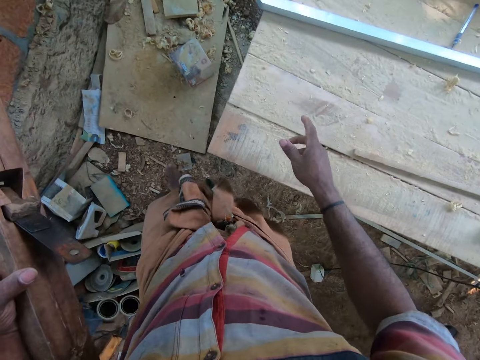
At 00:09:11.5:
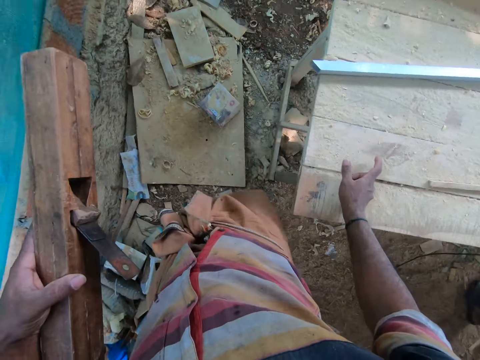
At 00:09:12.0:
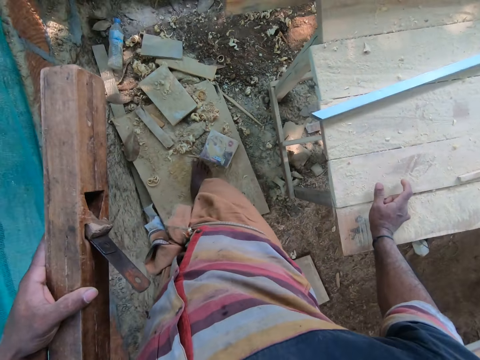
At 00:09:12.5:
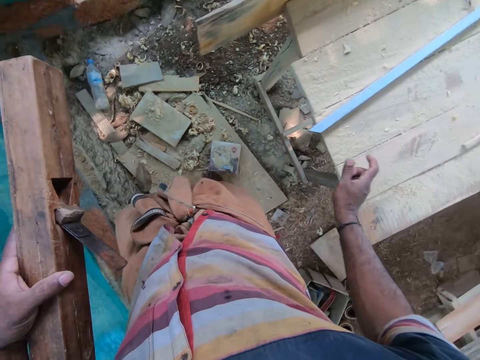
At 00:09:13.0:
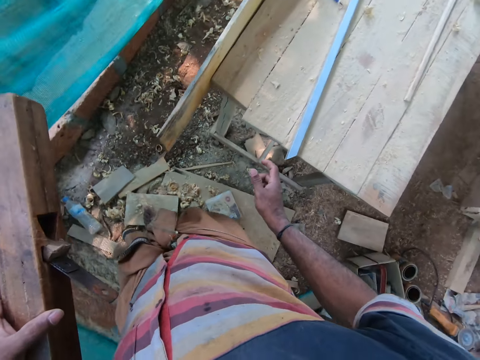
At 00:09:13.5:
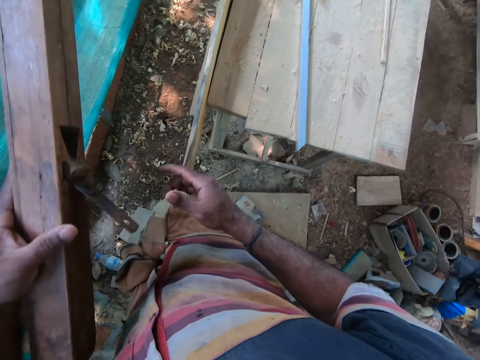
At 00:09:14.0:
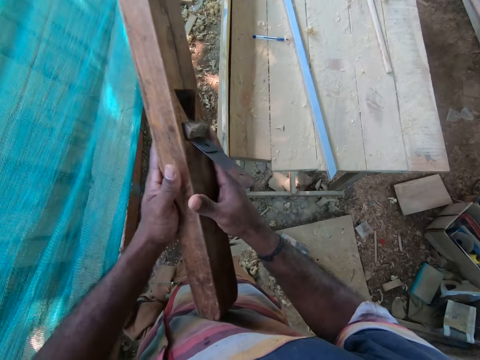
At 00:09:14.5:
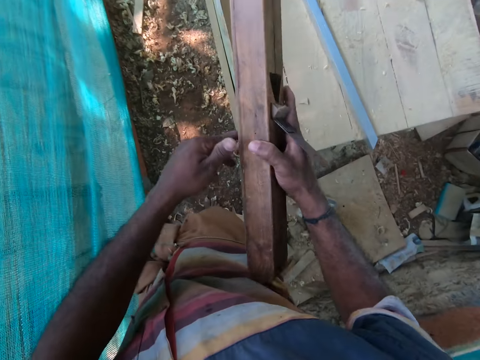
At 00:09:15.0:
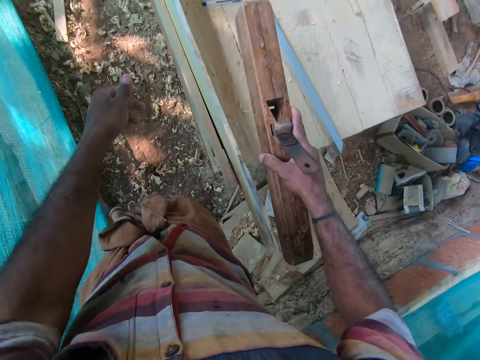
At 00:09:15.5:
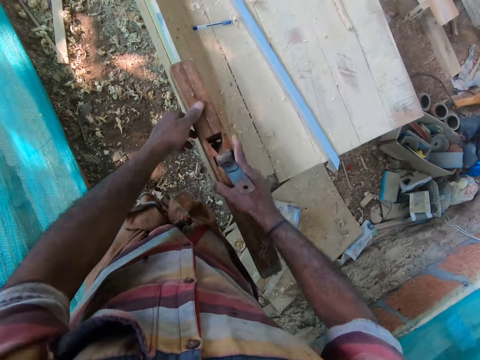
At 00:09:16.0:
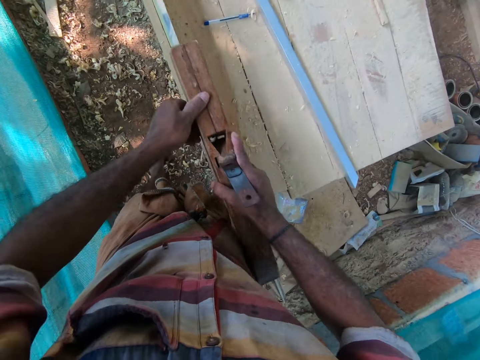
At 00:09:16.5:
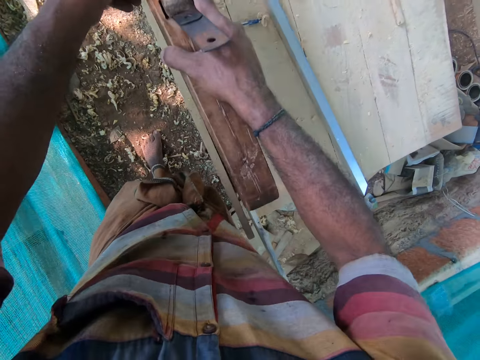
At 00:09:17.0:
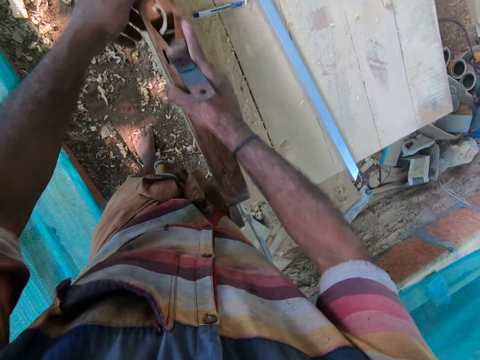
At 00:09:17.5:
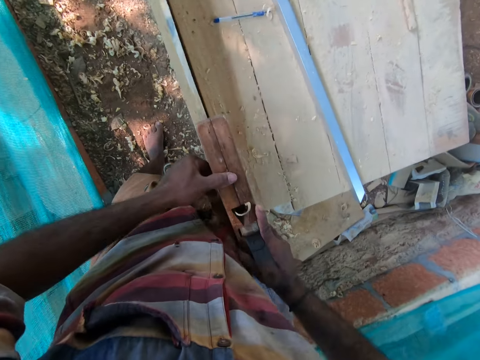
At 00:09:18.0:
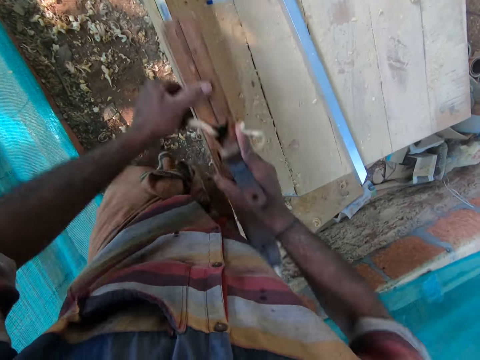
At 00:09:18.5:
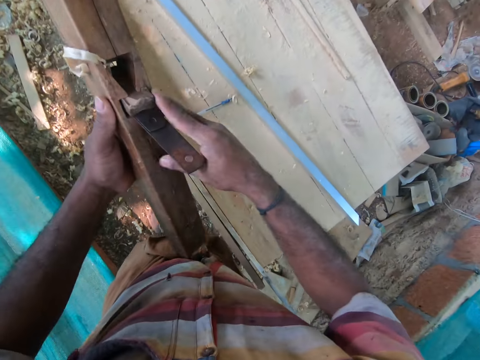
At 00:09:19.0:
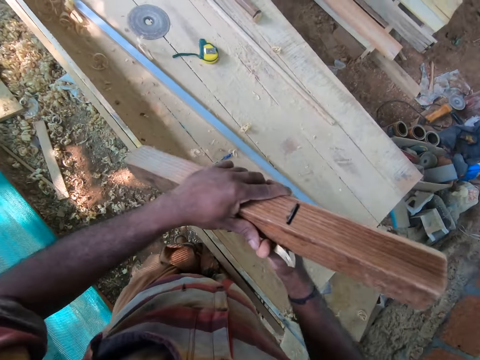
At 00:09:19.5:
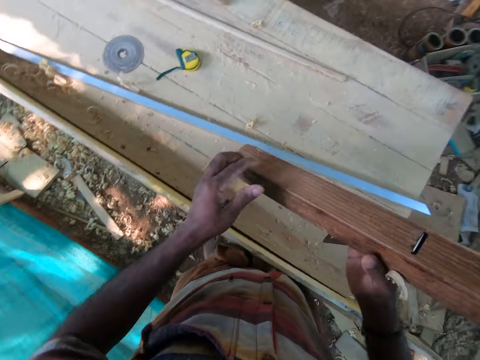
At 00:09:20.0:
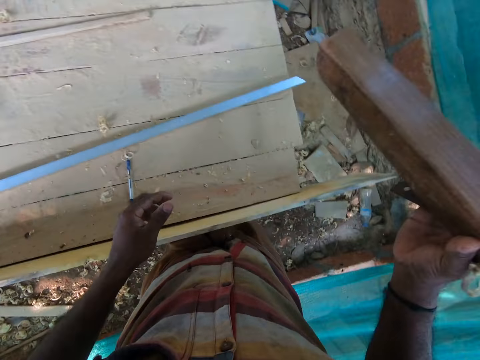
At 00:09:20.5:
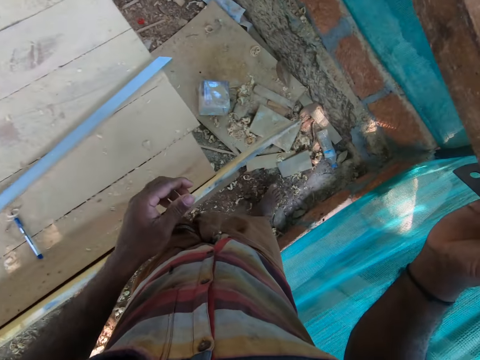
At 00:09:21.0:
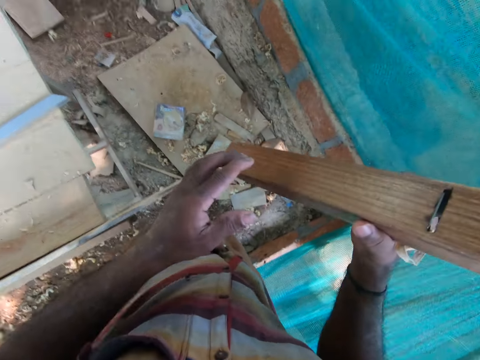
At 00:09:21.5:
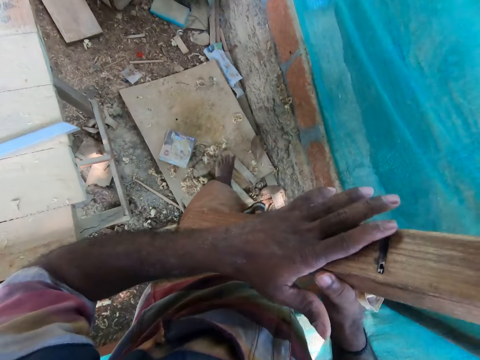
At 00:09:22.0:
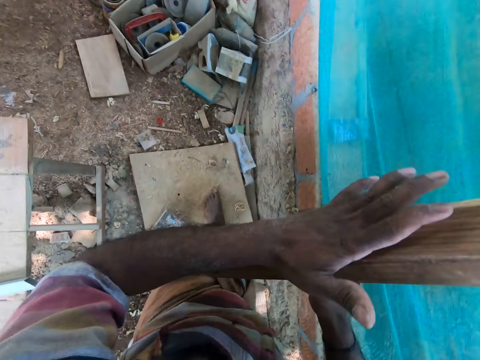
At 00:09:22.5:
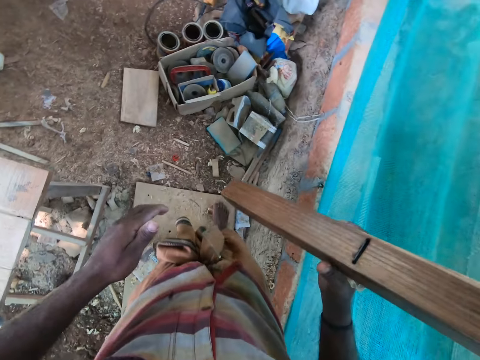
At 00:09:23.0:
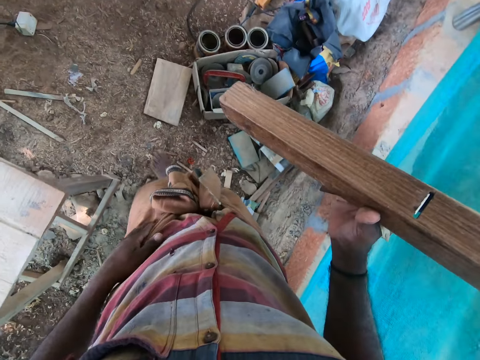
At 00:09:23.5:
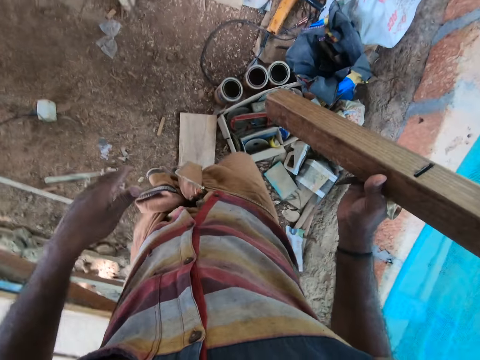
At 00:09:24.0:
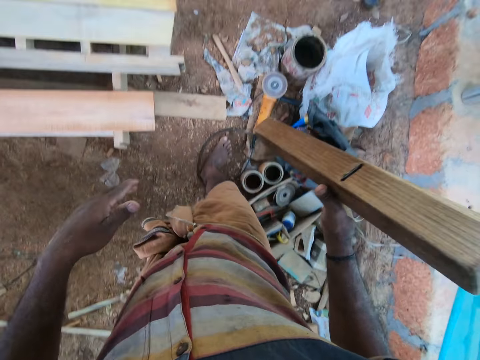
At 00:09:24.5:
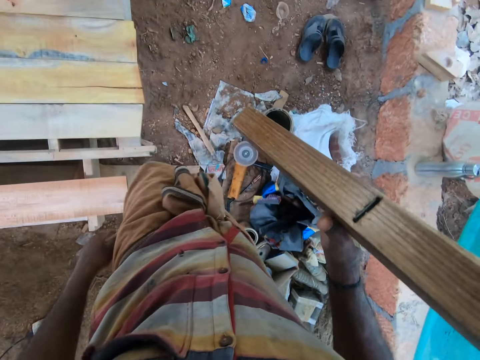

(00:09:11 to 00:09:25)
The camera wearer talks to a man. He places his right hand on the table. The man talks to the camera wearer. The camera wearer holds the piece of wood in his left hand with his right hand. He smoothens a plank on the table with the jack plane in both hands. He holds the jack plane with his left hand. He passes the jack plane from his left hand to his right hand. He walks beside the table and talks to another man. He rubs the jack plane in his right hand with his left hand. The other man responds to the camera wearer.

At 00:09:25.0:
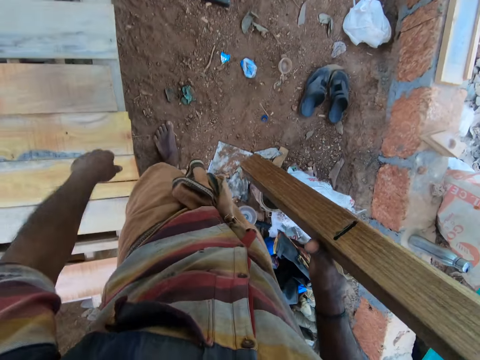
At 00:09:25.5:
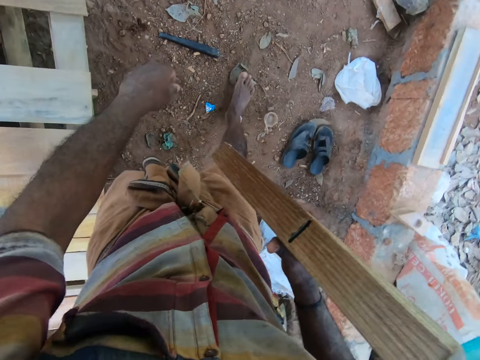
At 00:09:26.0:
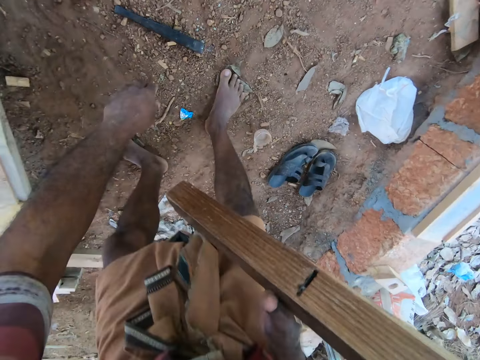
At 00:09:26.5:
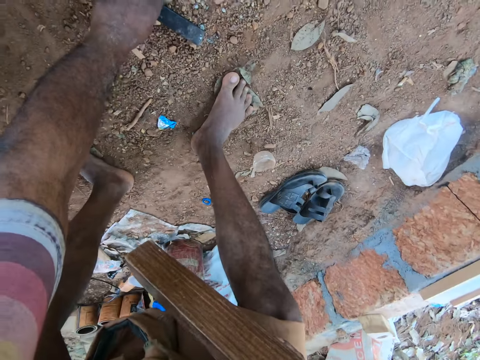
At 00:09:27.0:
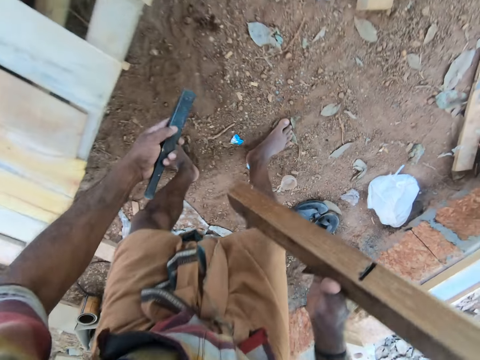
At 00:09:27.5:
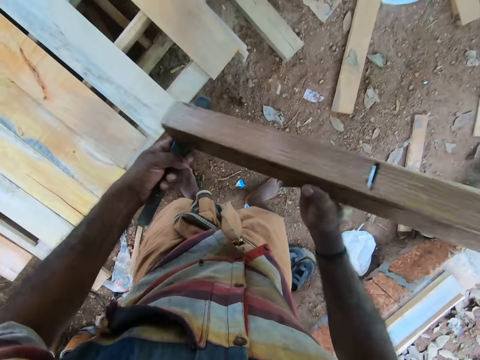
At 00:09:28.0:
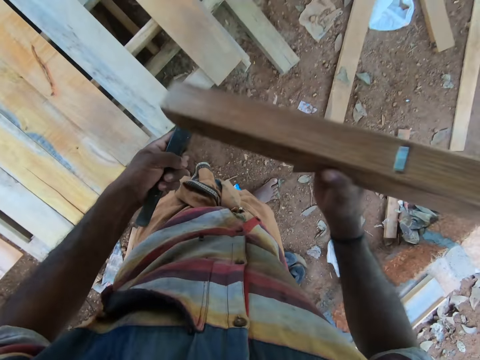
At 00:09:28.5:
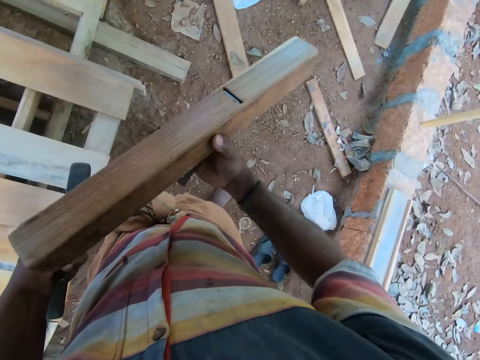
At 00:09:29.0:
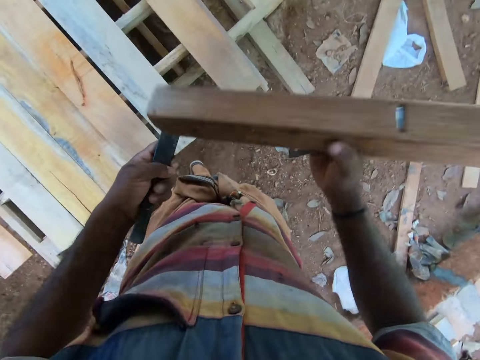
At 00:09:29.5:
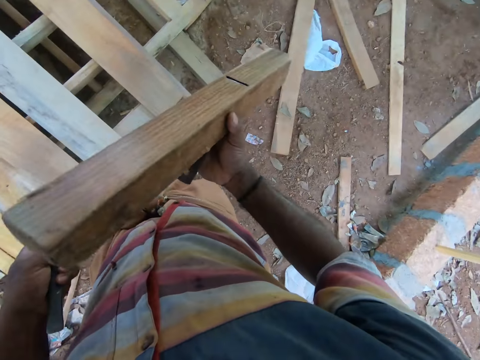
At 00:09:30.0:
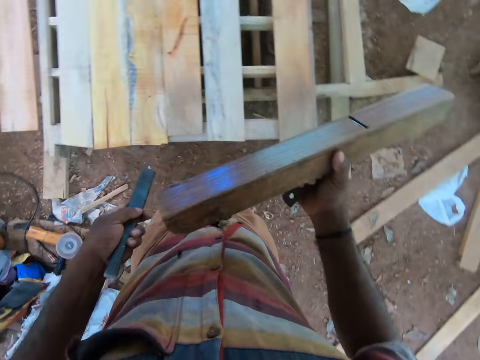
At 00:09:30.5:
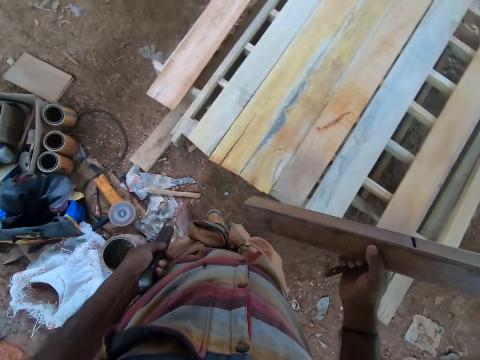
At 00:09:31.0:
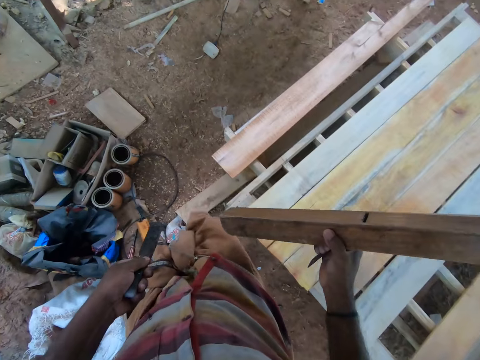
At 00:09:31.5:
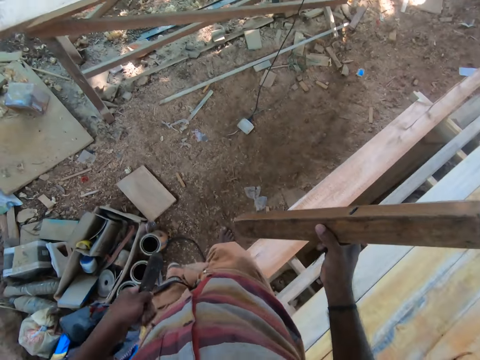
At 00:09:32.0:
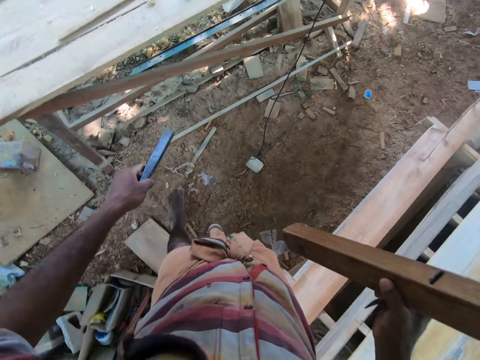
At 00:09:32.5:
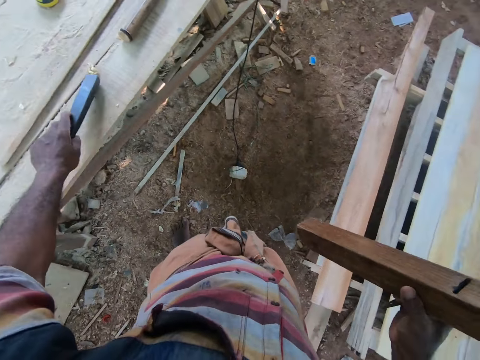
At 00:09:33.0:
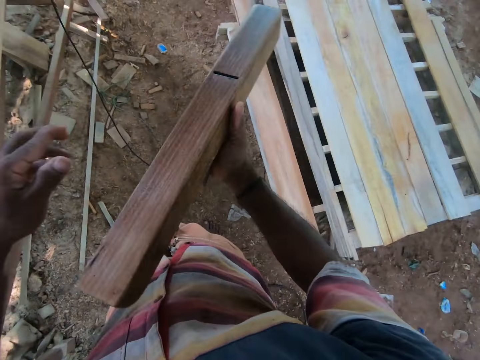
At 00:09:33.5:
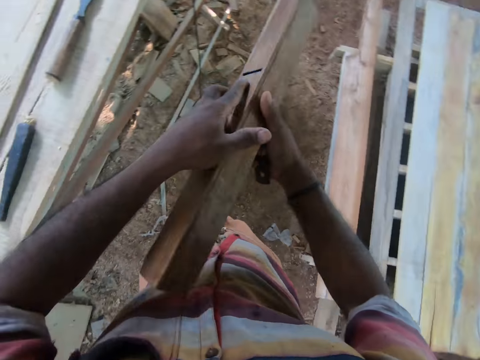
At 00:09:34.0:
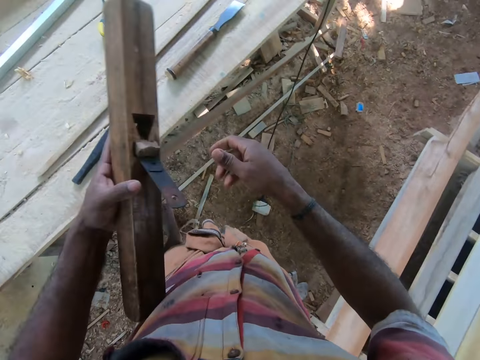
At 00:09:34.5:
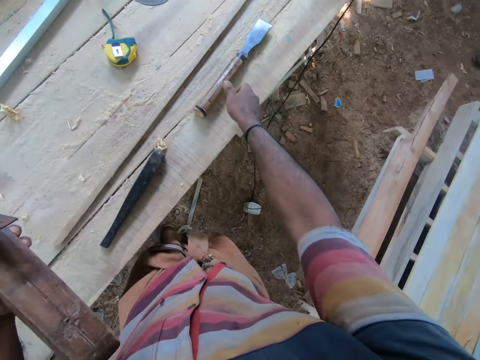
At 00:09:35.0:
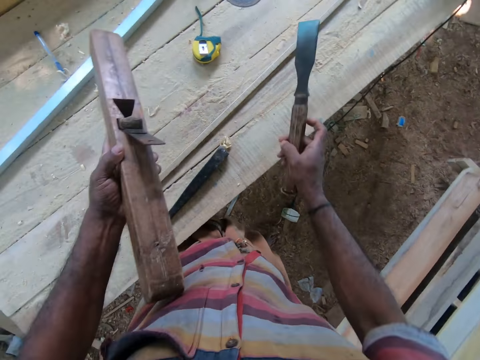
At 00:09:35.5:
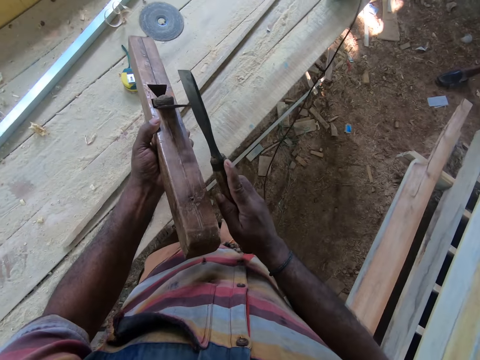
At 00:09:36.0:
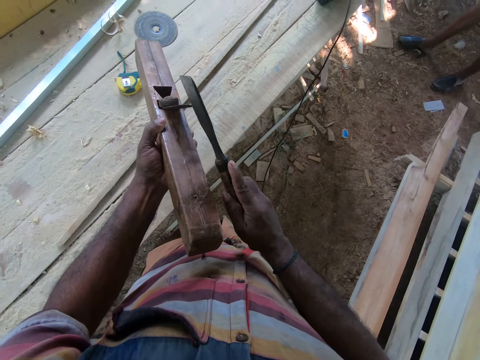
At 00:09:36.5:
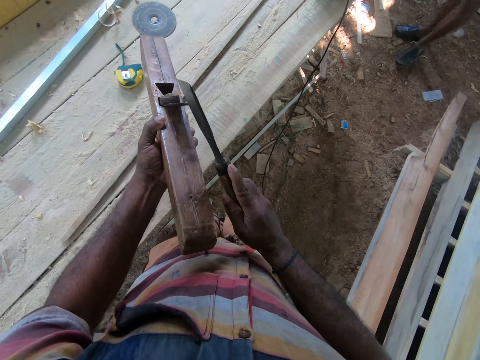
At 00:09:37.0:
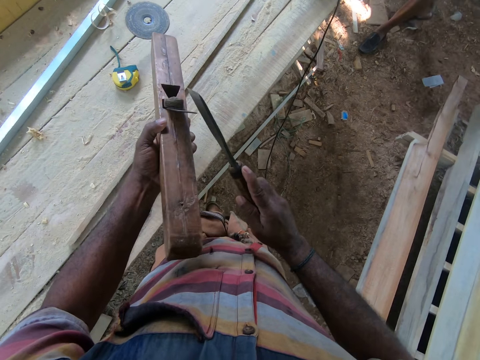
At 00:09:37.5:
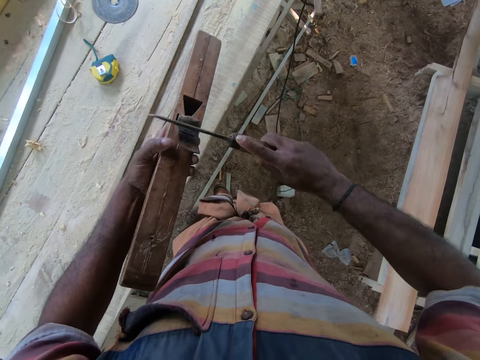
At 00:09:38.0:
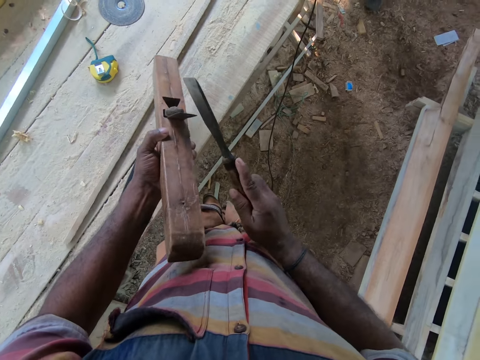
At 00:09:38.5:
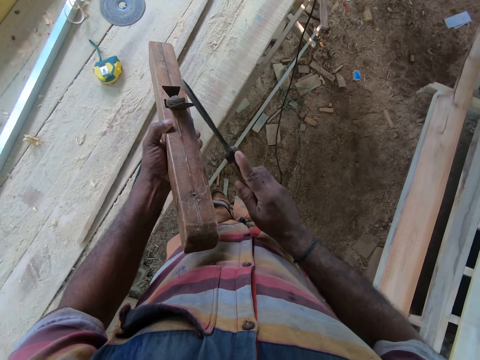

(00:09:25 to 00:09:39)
The camera wearer picks a chisel from the ground with his left hand. He hits the jack plane on the chisel in his left hand with his right hand. He walks beside the table. He drops the chisel on the table with his left hand. He passes the jack plane from his right hand to his left hand. He picks the chisel from the table with his right hand. He hits the chisel on the jack plane in his left hand with his right hand.
